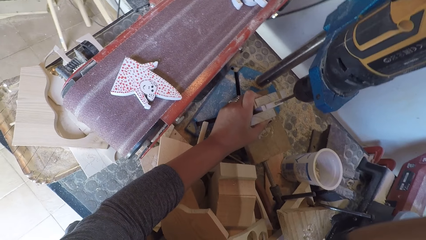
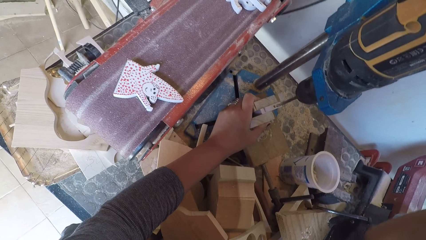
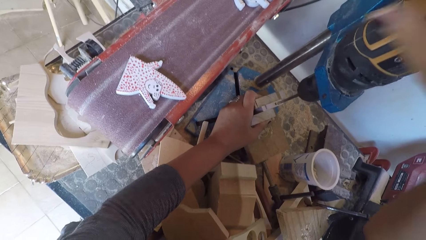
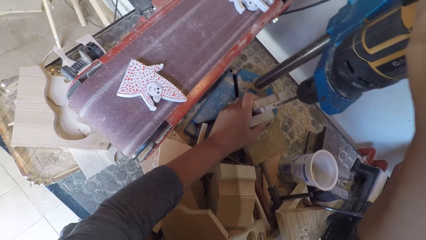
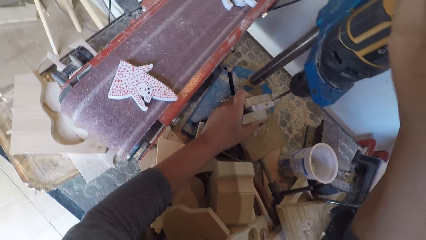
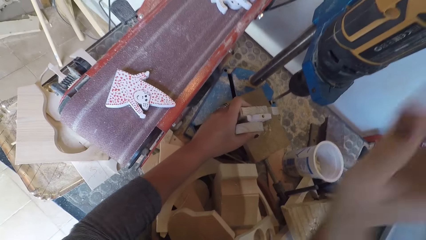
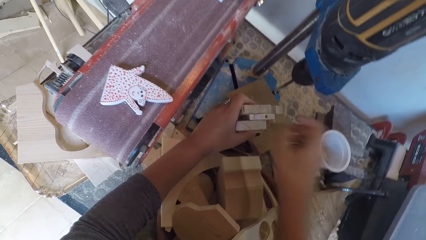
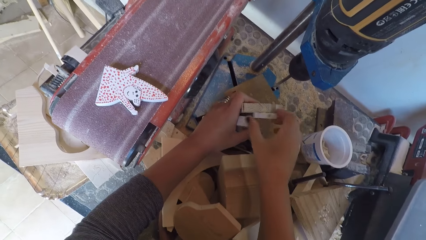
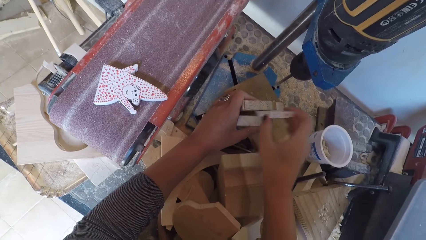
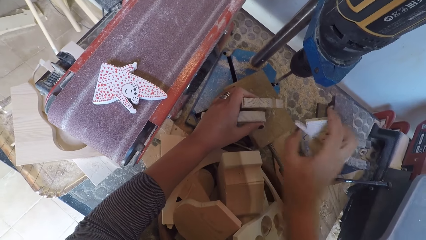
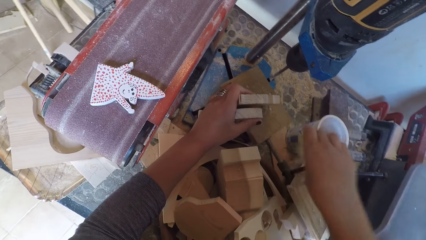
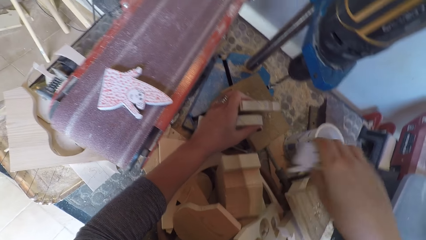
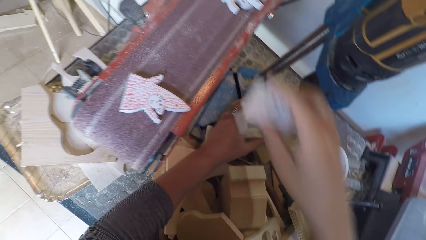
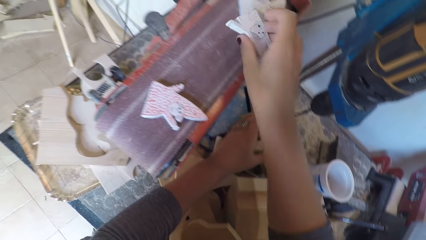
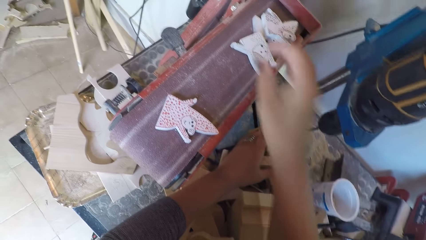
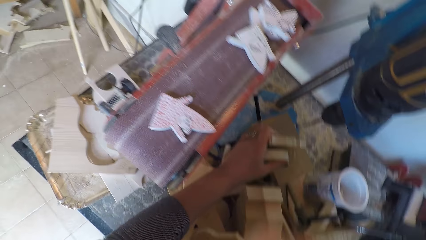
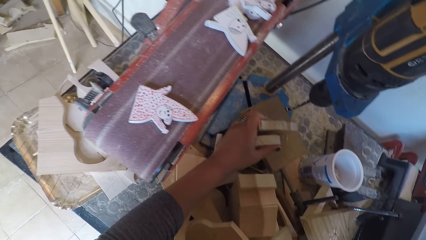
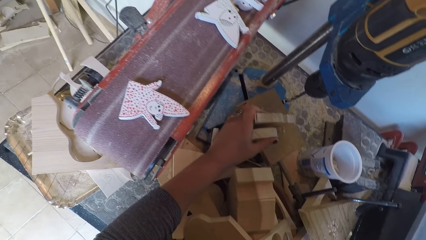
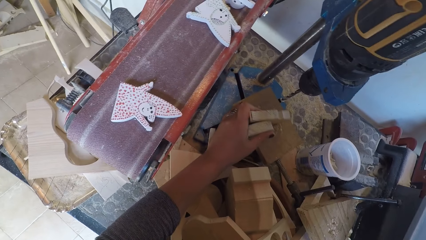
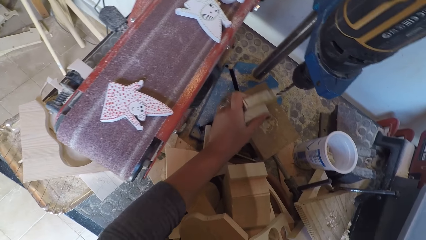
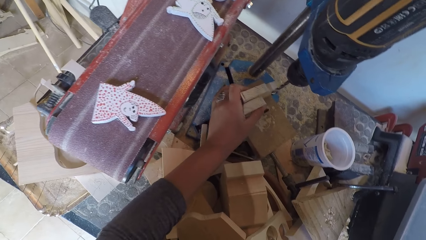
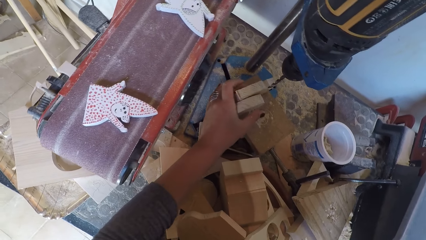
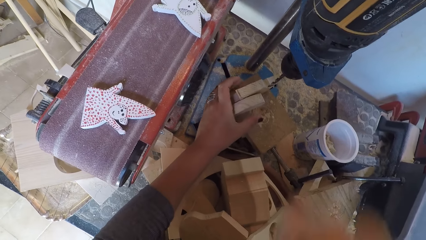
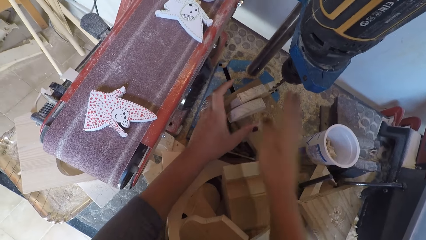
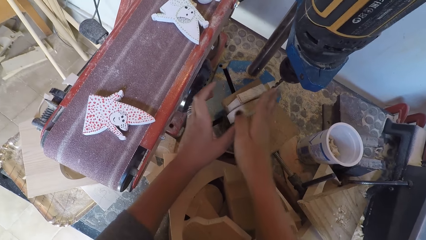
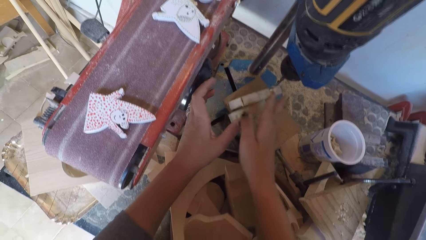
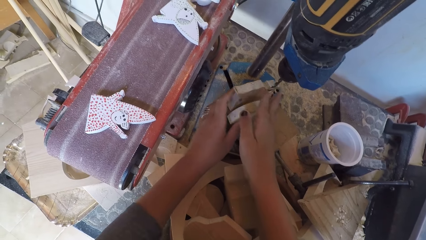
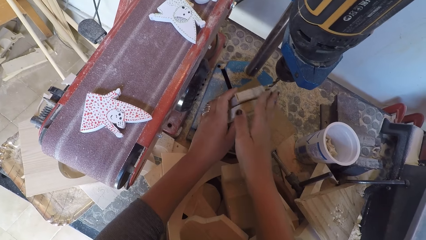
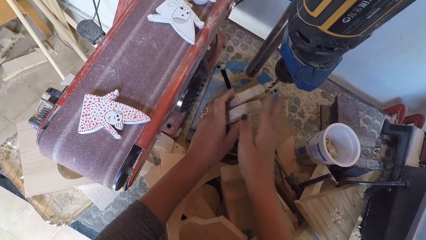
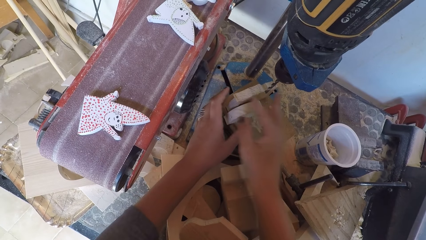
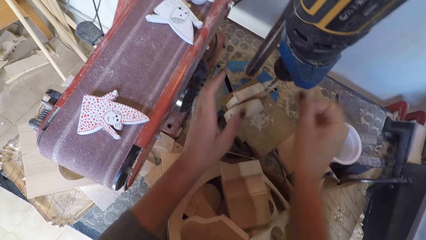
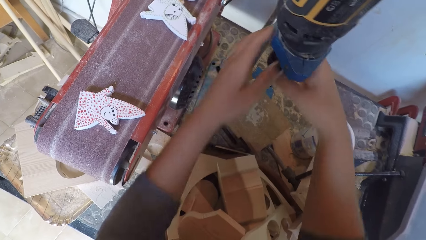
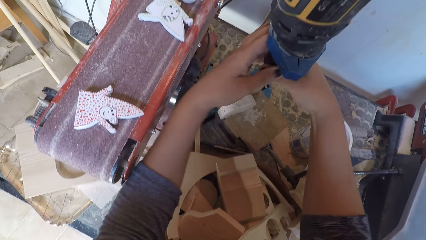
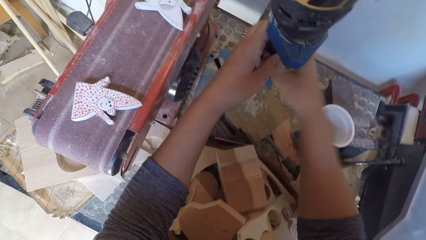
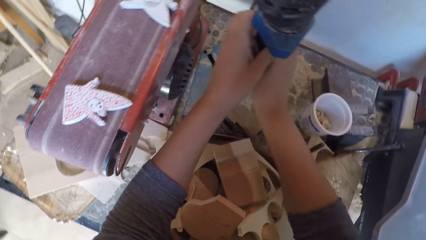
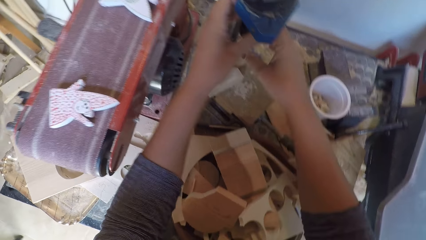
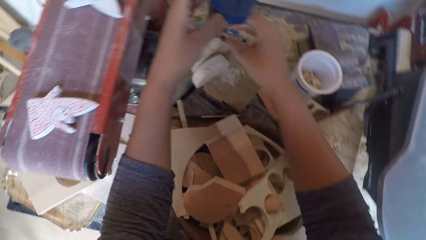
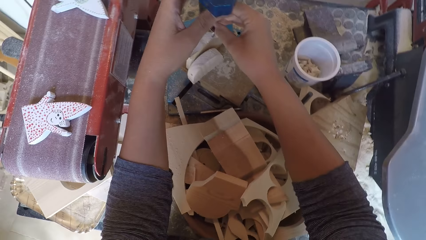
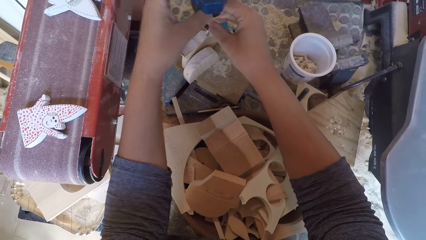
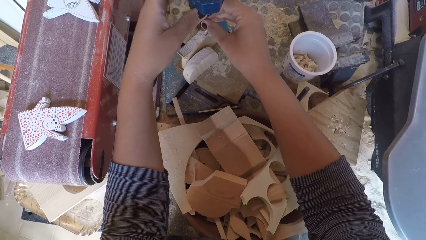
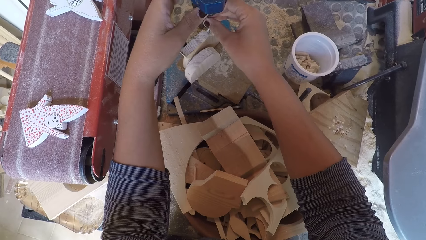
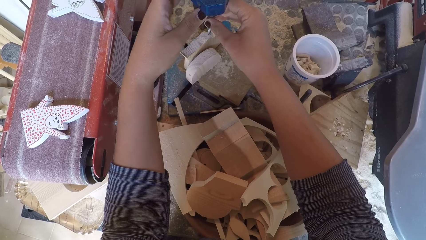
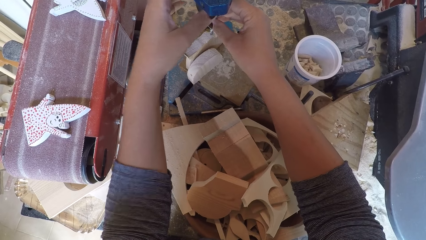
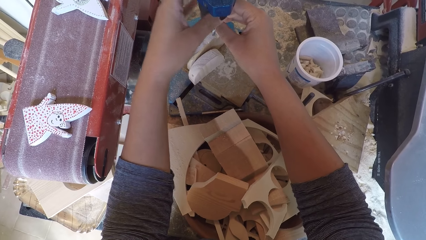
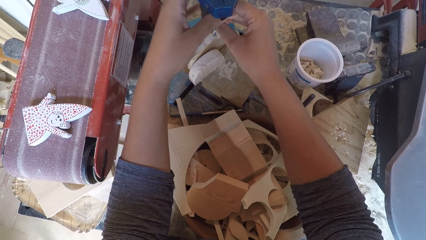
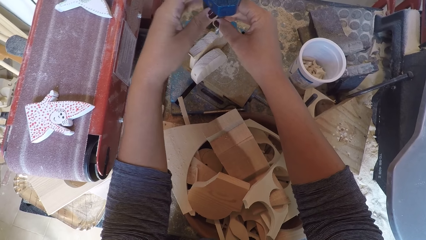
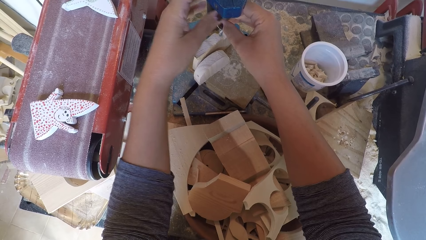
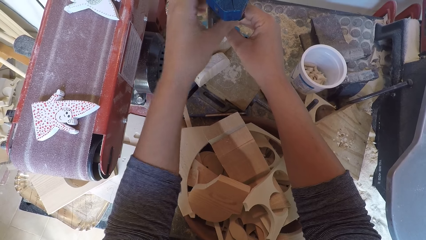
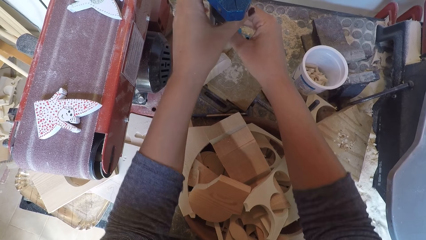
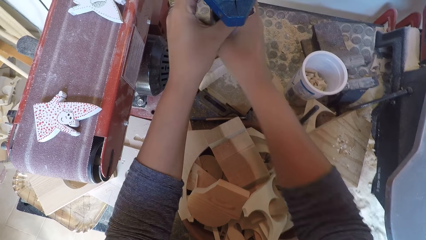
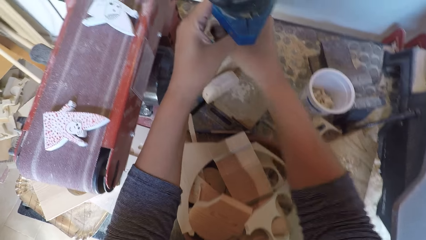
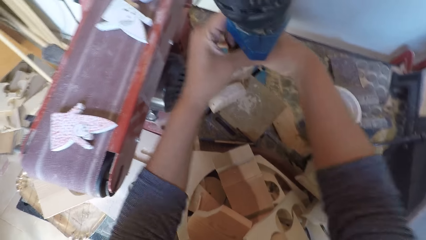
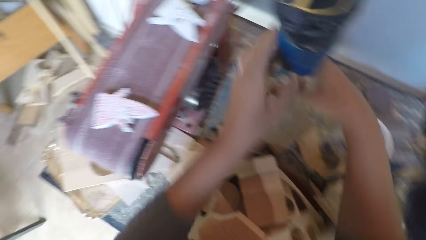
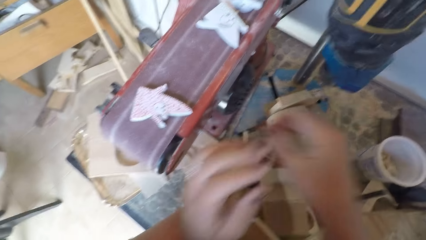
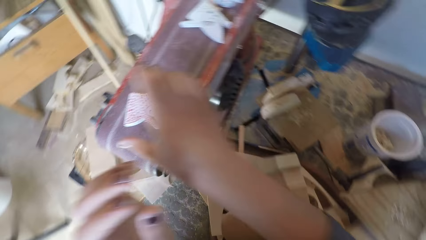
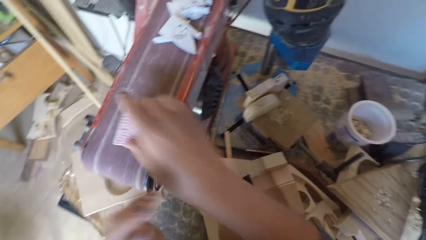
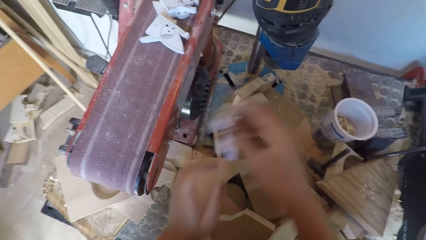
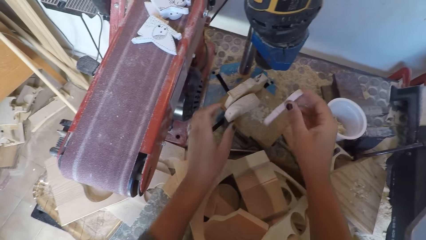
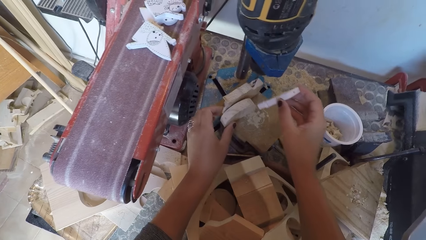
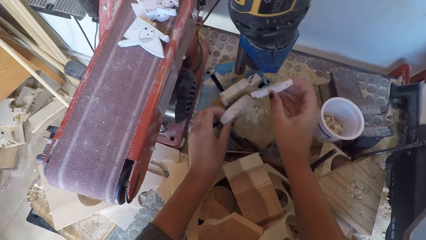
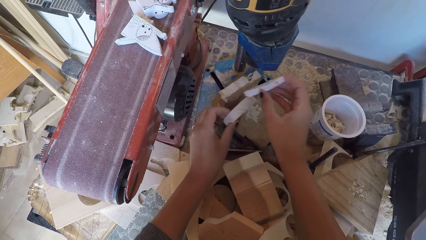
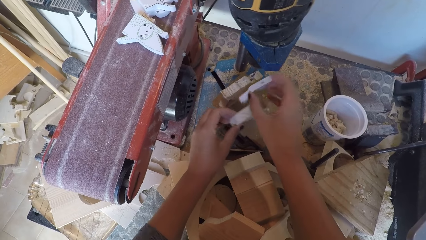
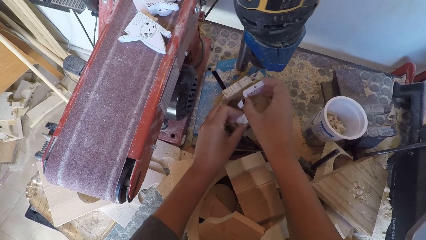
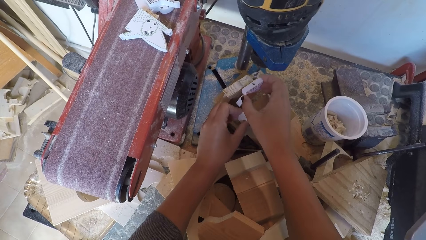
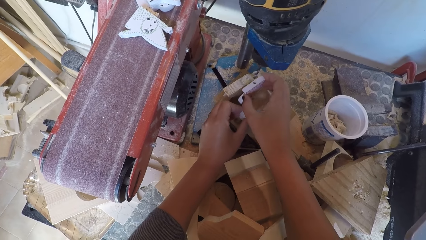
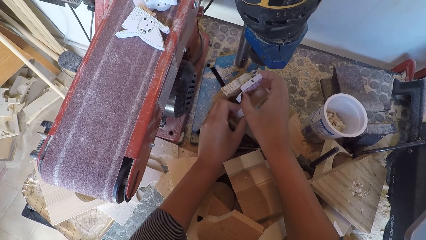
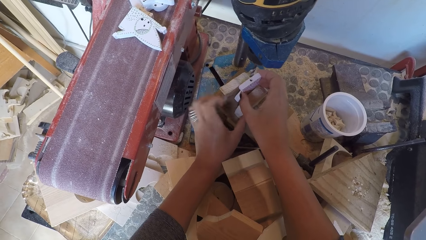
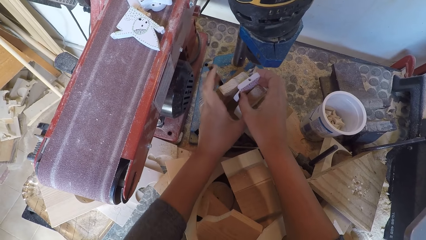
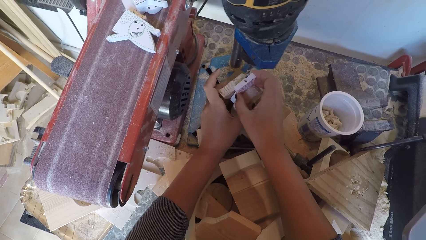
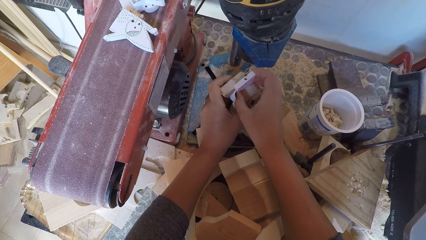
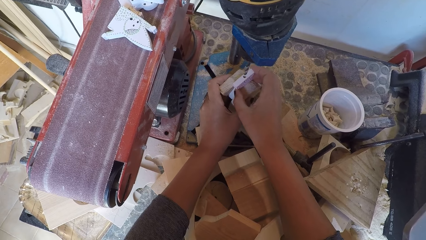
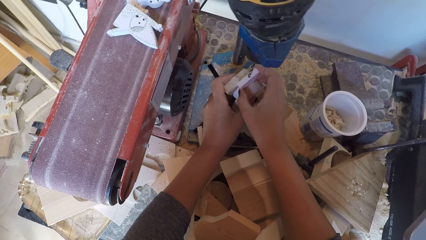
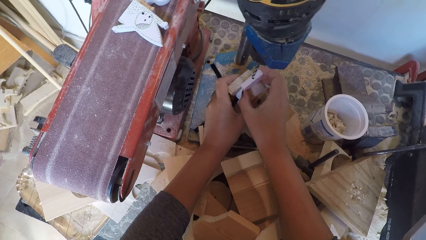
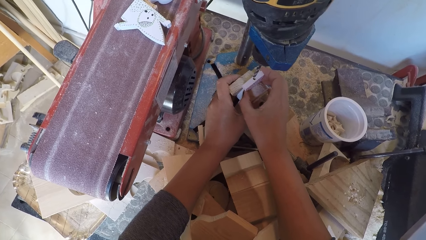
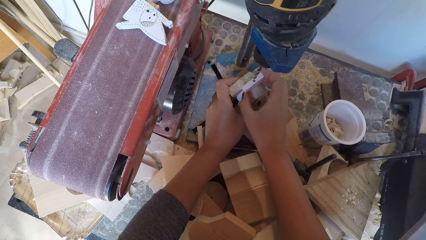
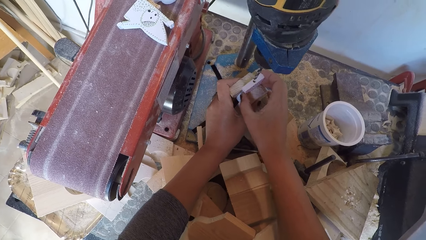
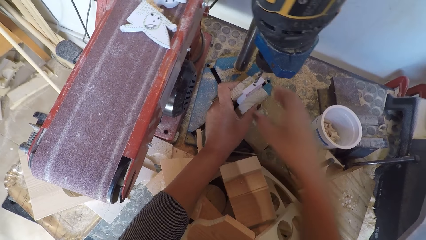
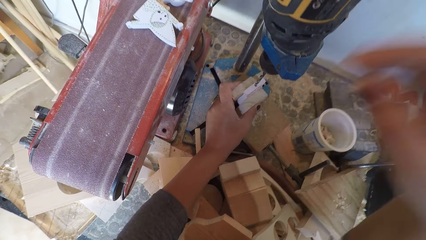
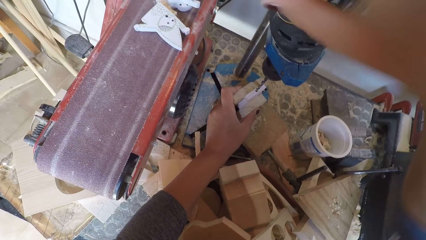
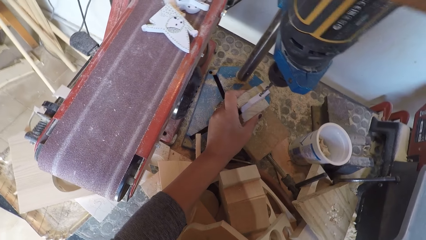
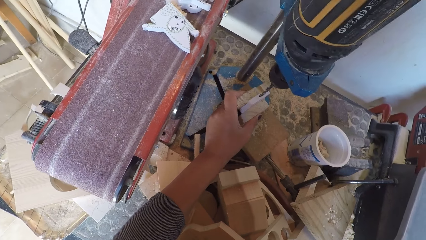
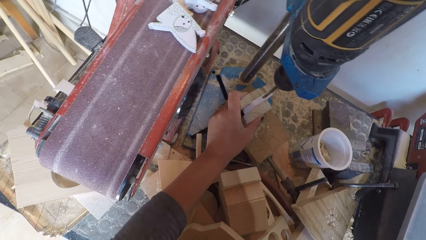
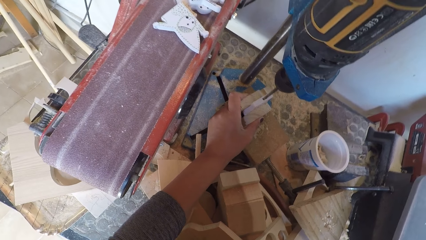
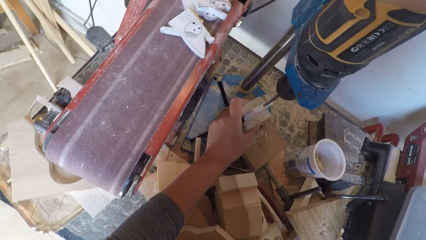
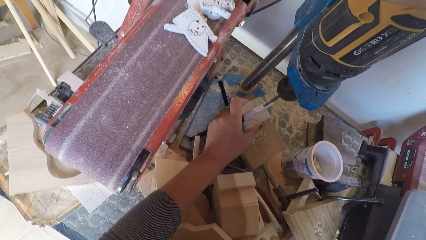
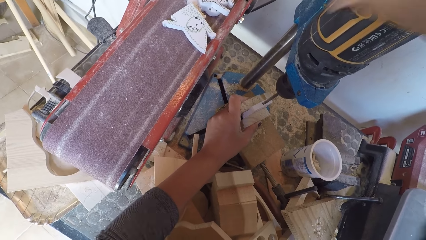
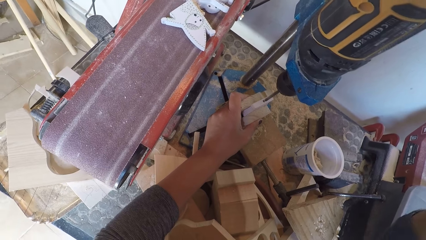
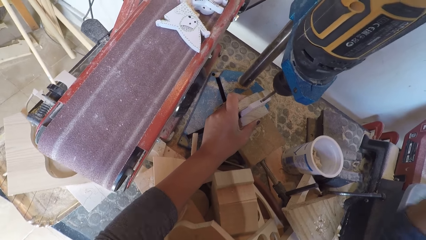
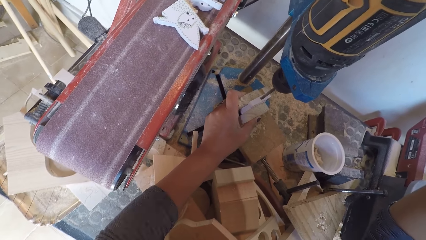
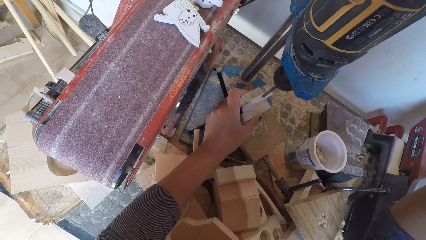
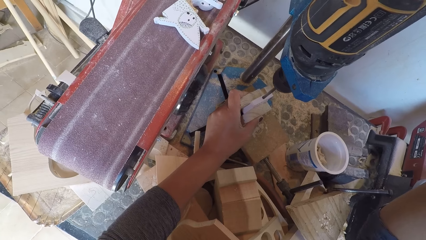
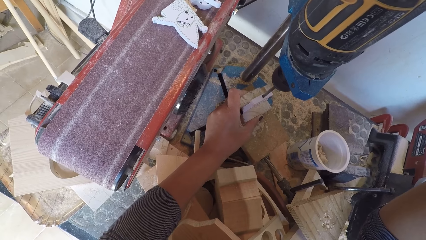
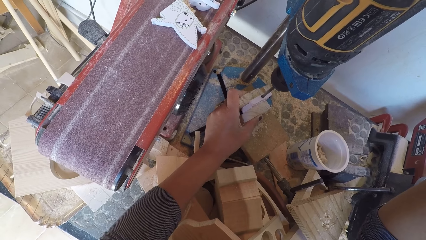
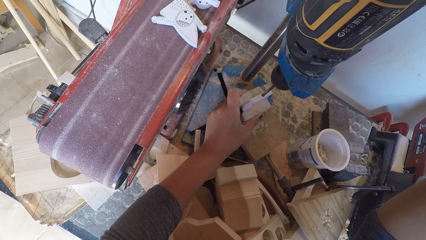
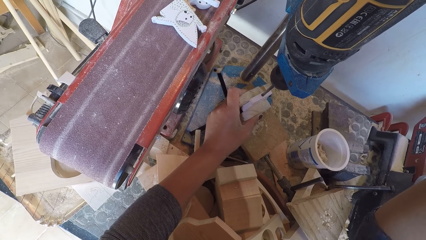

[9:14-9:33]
The camera wearer switches off the drill machine. They hold pieces of wood under the drill bit. They remove the wood ornaments from the drill board. They hold a piece of wood and place the piece of wood on a sandpaper. They turn around. They hold the pieces of wood under the drill bit. They adjust the wood on the drill board. They screw the drill bit in the drill machine. They open the drill bit. They turn around. They turn around again. They pick a piece of wood on the sandpaper. They hold the pieces of wood. They put the piece of wood in between pieces of wood on the drill board. They hold a drill. They switch on the drill machine. They drill the piece of wood.
